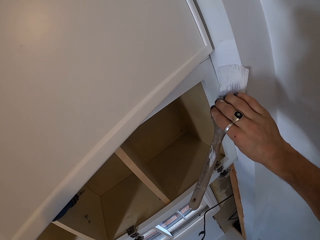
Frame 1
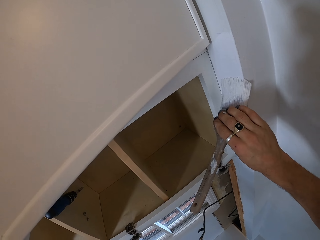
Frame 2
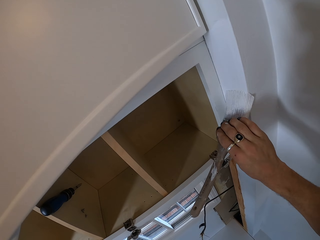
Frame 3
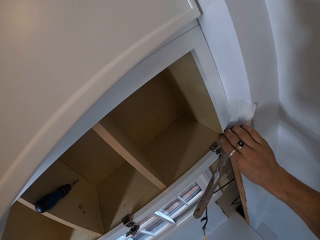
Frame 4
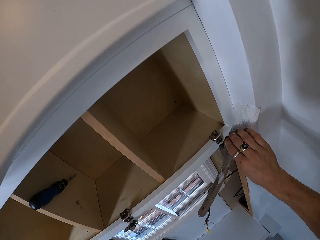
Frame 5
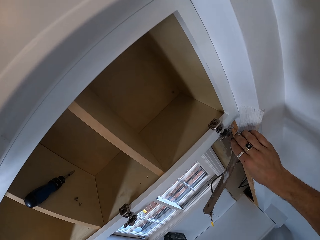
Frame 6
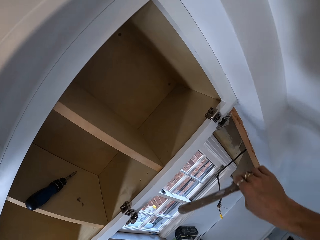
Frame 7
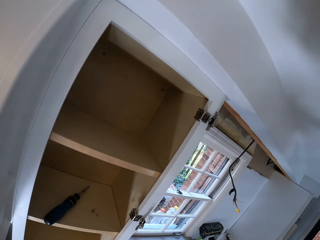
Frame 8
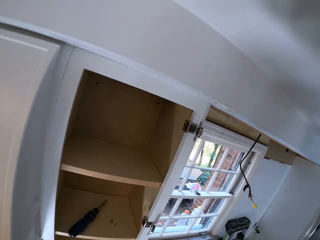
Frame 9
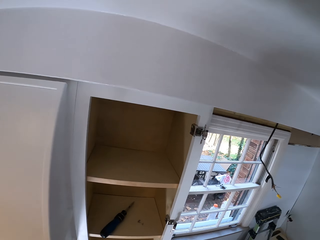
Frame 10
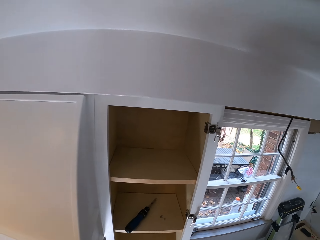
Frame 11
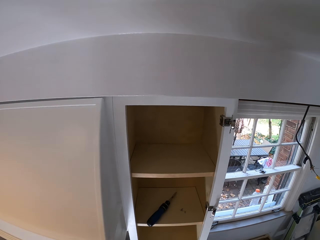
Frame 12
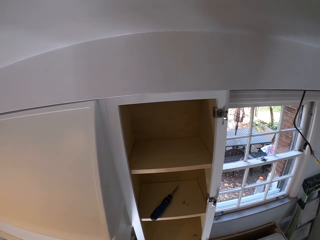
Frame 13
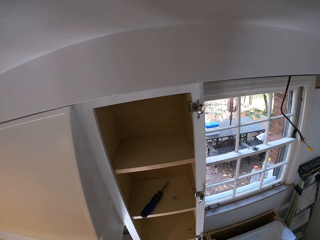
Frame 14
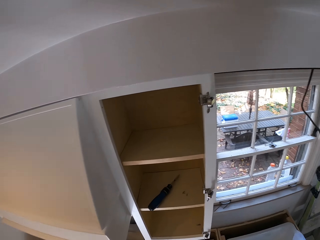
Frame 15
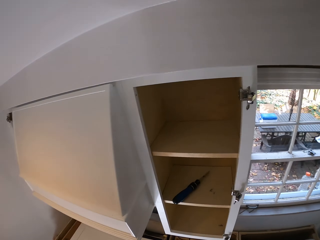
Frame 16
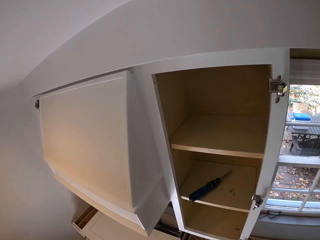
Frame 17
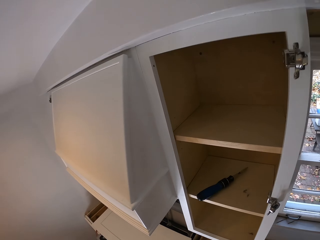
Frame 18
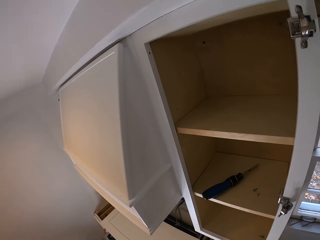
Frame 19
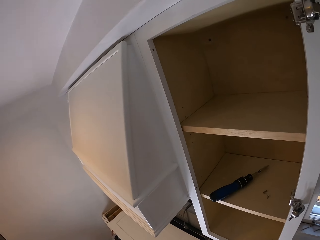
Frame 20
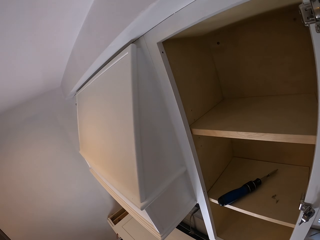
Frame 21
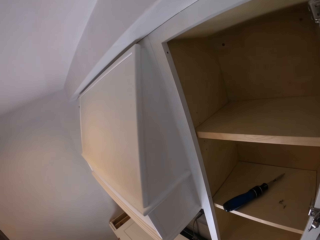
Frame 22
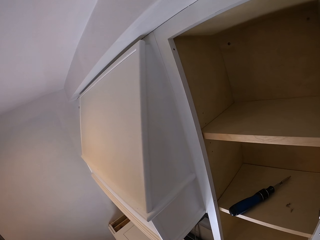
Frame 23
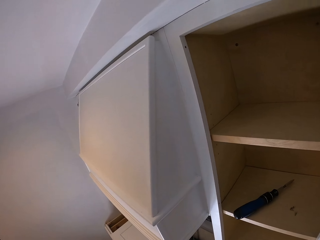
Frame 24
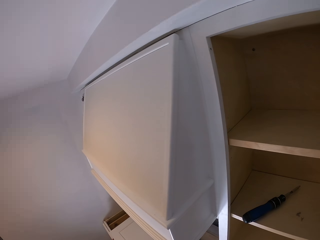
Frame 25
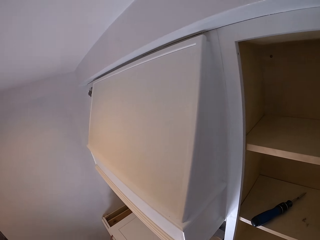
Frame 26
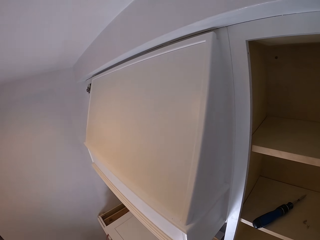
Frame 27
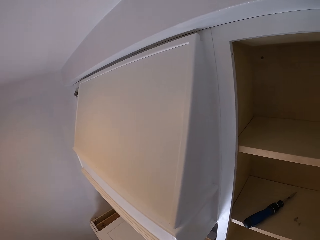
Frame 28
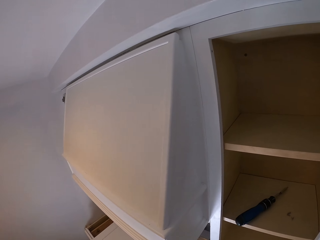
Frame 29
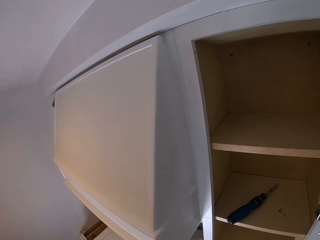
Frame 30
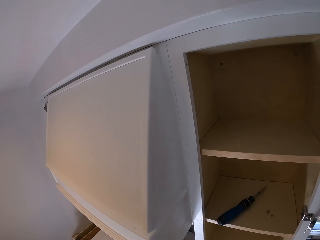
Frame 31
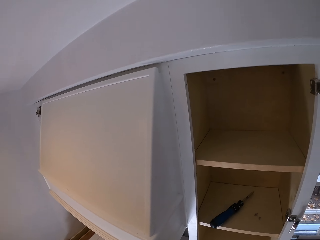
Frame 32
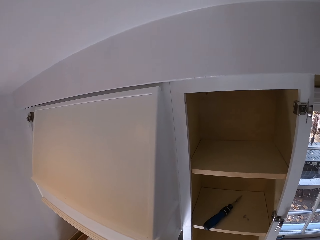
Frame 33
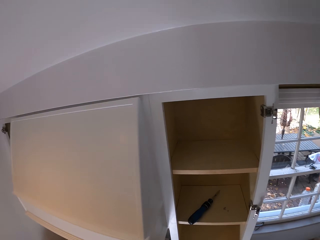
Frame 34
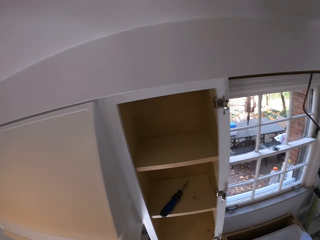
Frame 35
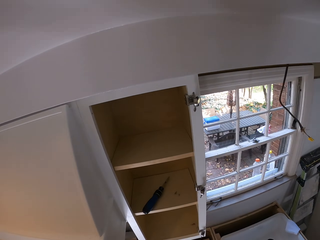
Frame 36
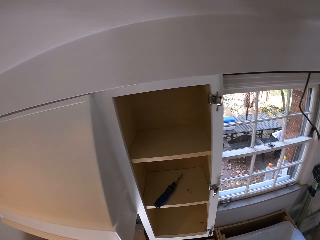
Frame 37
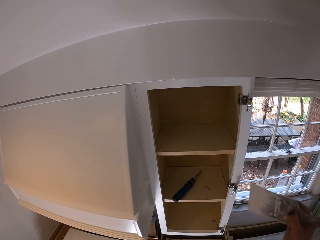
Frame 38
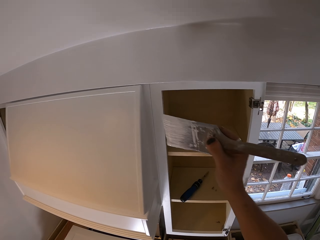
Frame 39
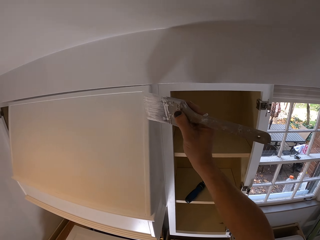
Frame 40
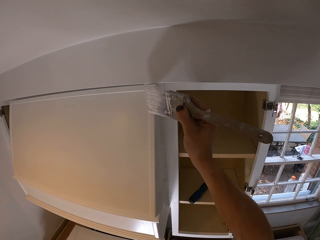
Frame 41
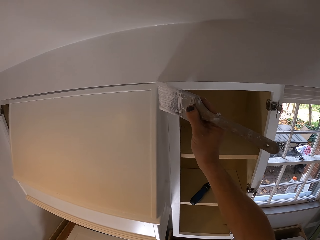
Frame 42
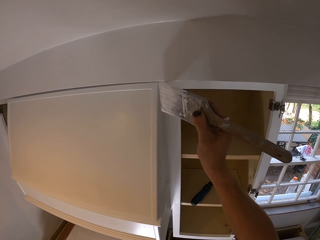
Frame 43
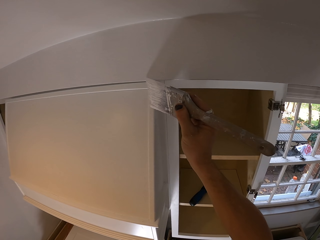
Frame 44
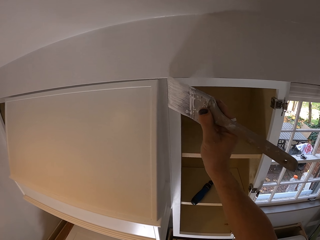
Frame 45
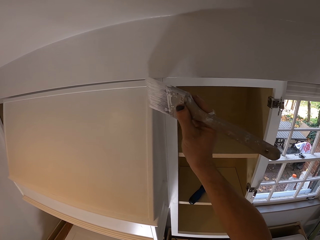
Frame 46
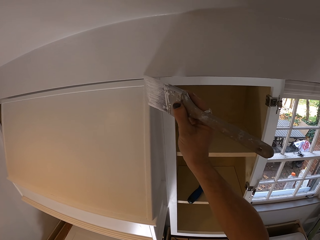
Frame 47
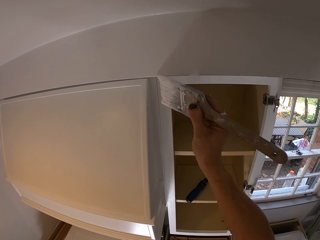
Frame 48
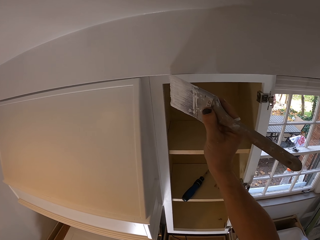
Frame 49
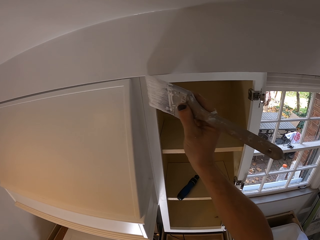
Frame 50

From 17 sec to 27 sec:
The camera wearer looks around. They paint using a paintbrush.

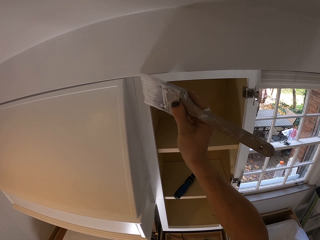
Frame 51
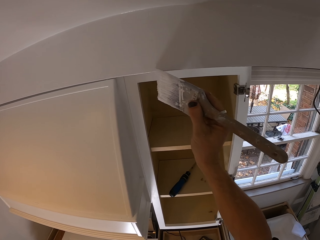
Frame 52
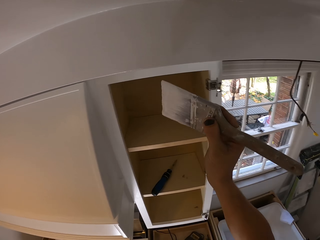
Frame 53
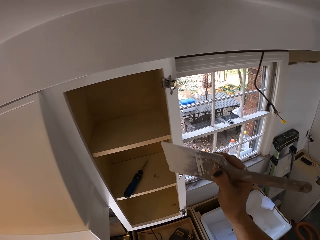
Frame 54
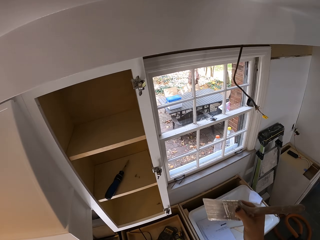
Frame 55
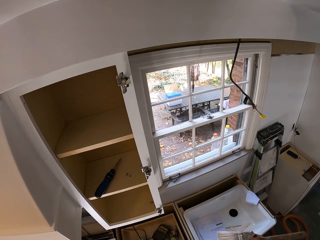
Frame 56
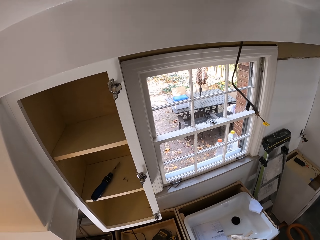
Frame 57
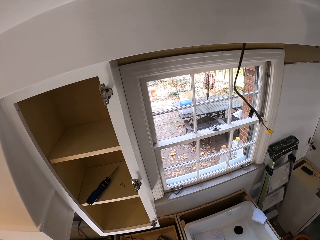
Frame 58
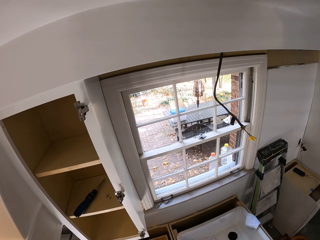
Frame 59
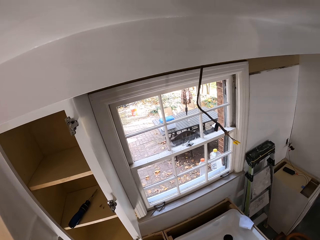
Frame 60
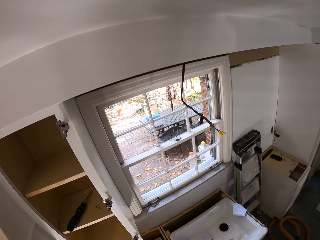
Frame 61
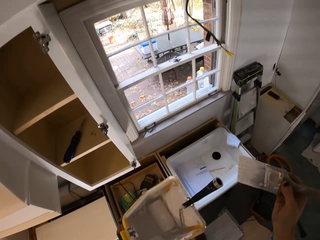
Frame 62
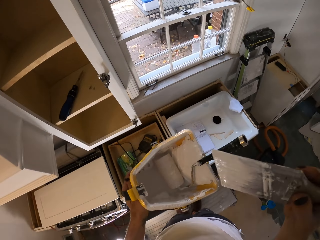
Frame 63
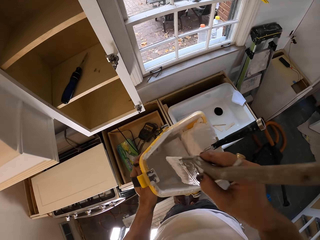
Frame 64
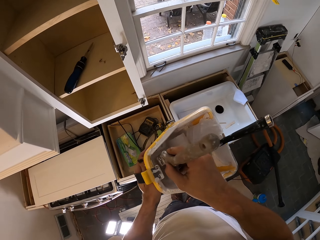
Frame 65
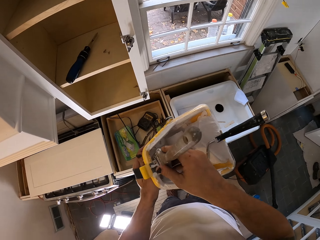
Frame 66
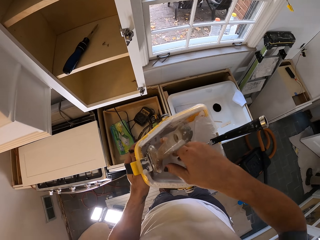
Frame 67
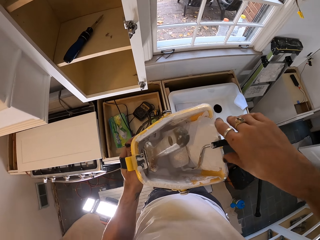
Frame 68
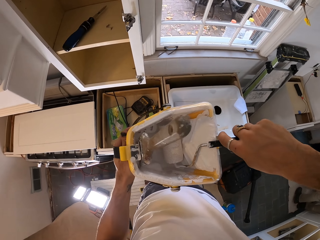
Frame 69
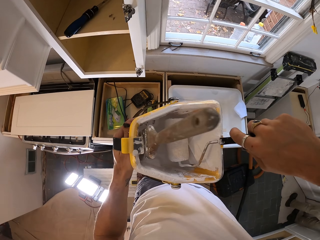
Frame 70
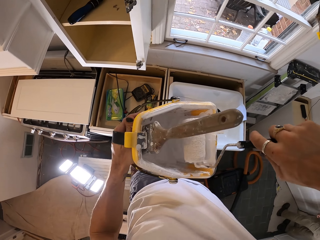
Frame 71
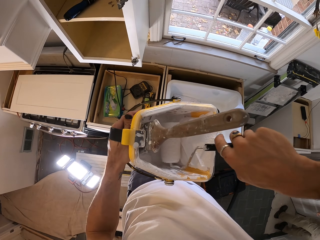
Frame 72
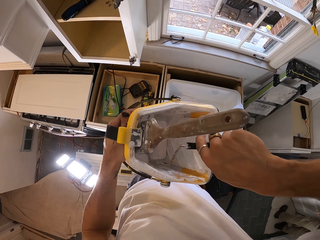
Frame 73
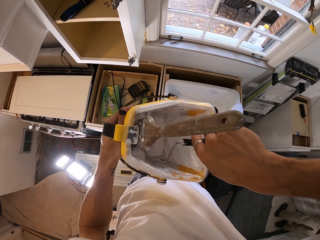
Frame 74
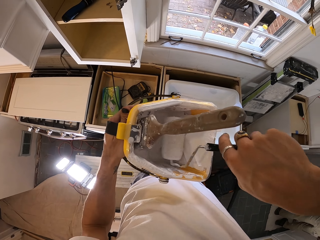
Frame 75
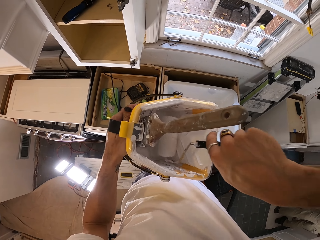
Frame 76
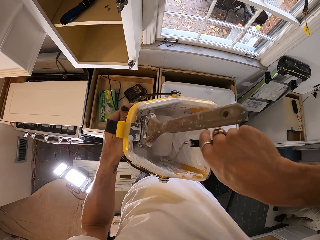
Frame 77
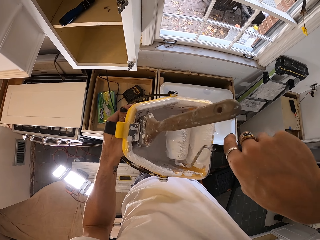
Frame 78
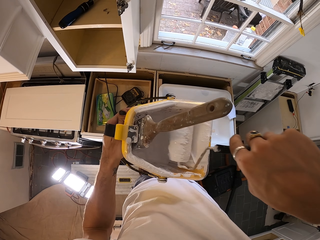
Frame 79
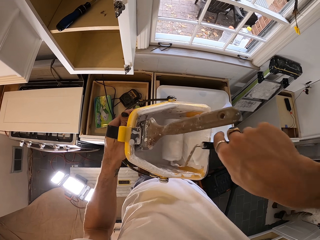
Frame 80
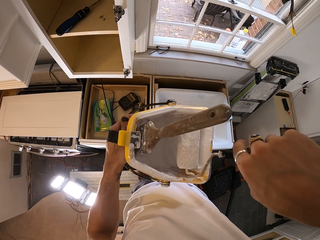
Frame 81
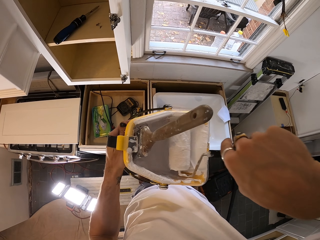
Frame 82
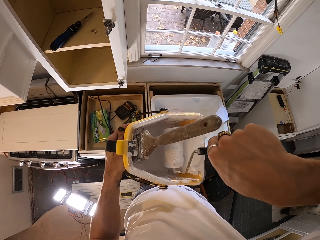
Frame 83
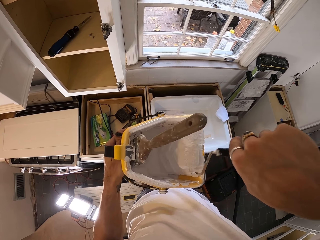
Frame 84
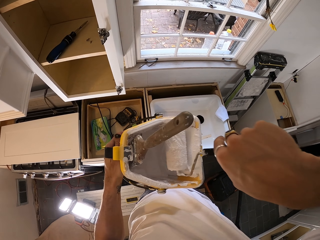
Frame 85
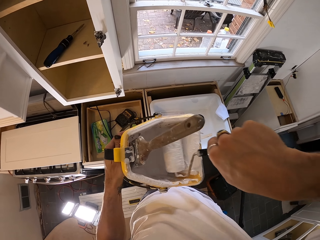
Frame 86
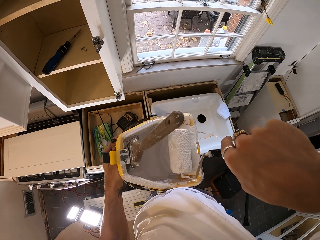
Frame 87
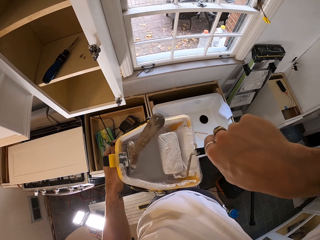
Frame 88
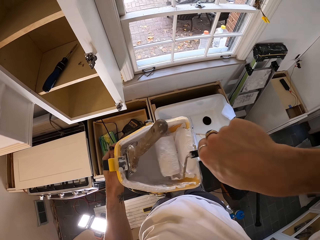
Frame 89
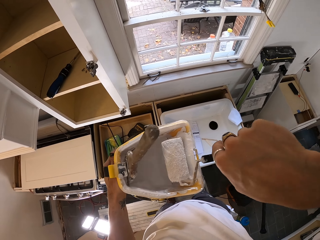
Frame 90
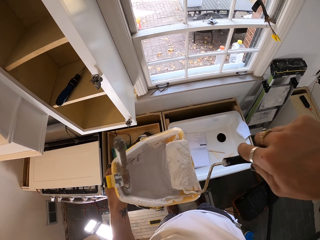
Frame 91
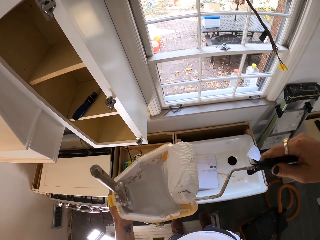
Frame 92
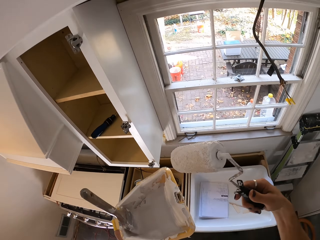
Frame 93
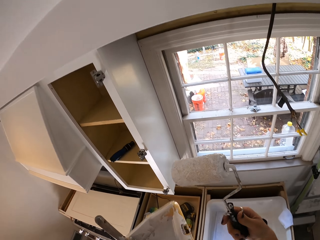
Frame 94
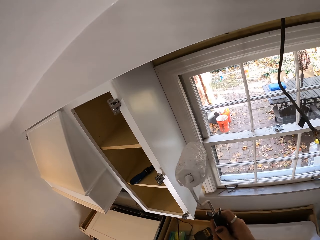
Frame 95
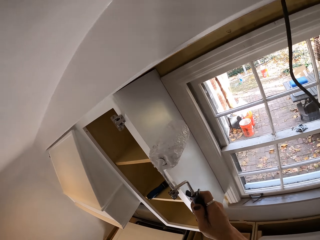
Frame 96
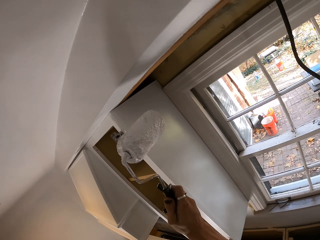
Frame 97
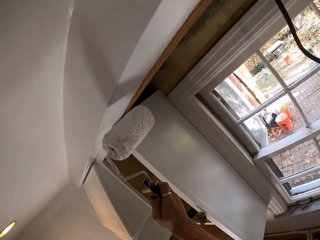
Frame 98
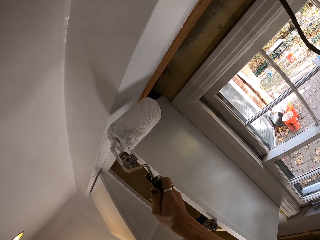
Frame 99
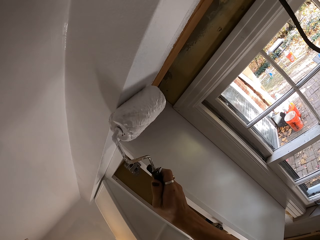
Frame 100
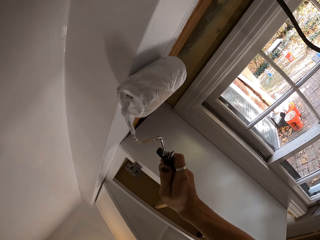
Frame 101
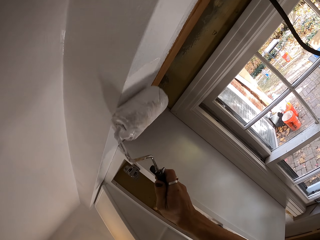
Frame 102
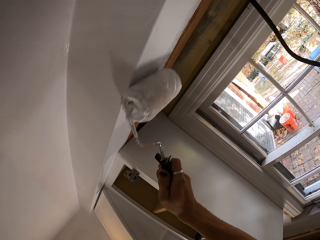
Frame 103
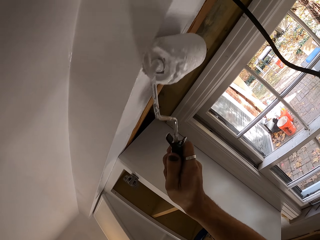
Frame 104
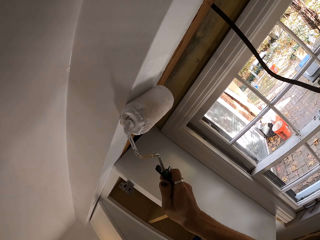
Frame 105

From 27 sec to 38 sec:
The camera wearer looks around. They dip the brush into the paint in a bucket. They roll a roller paint brush in the paint. They dip the roller brush in the ink bucket. They paint on the wall.
